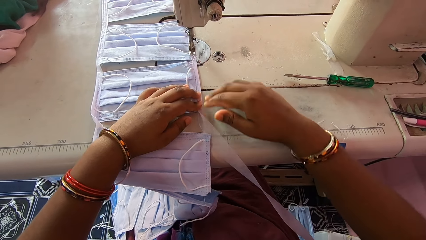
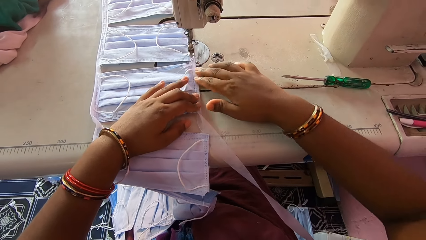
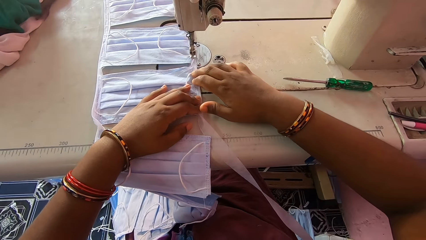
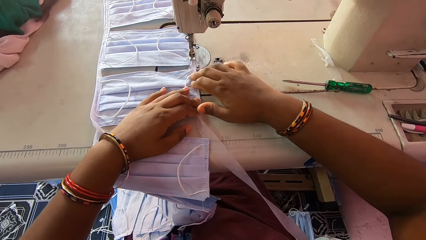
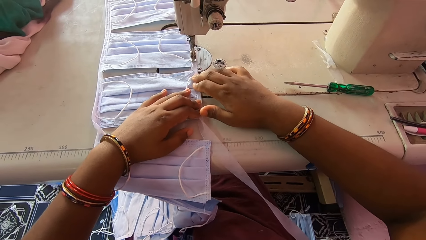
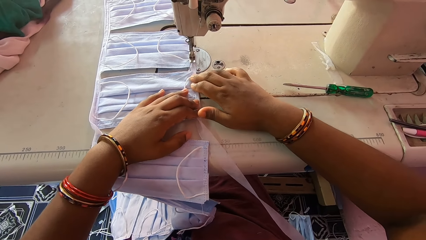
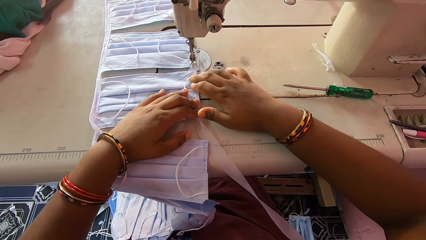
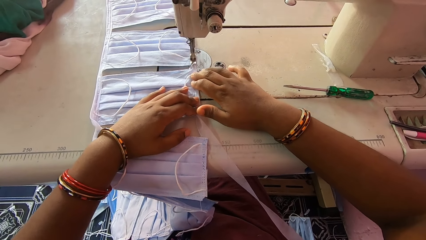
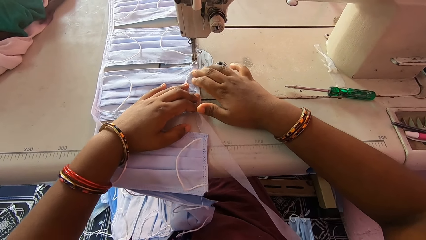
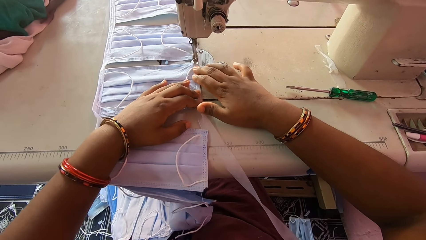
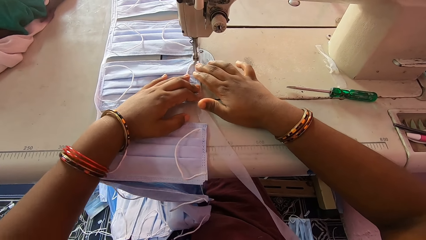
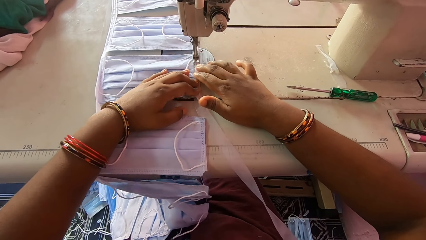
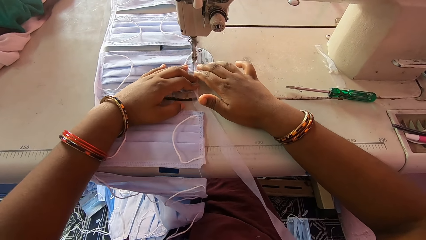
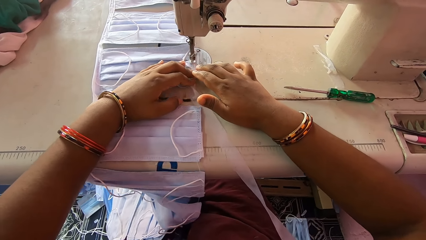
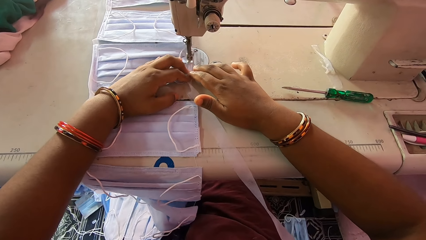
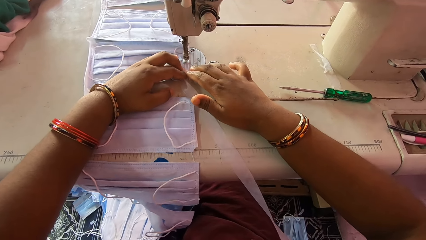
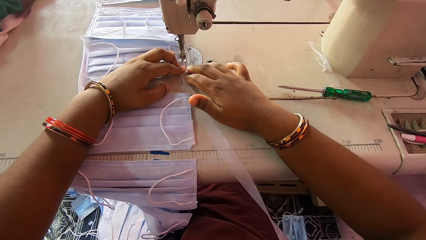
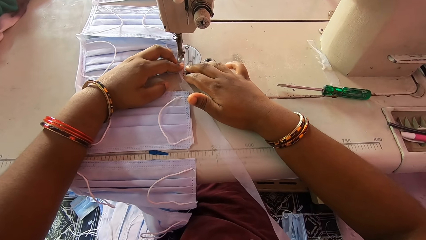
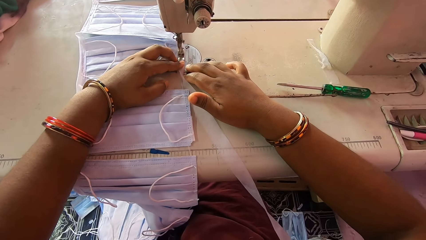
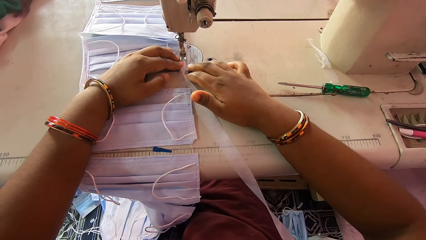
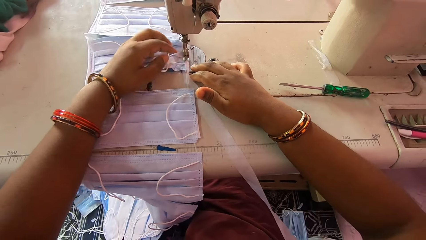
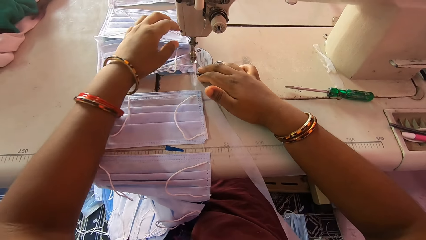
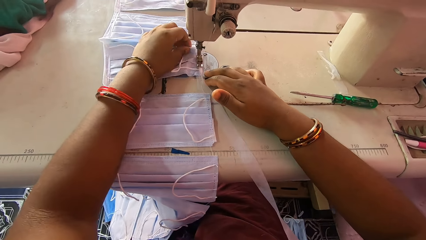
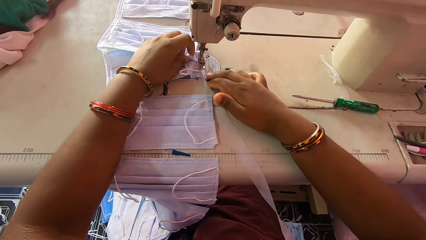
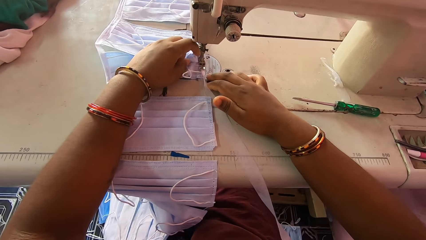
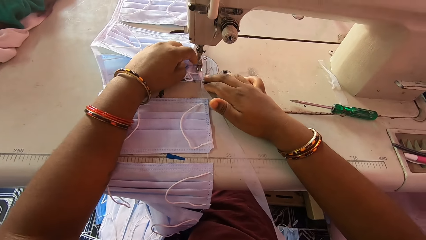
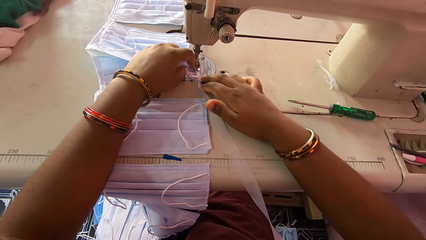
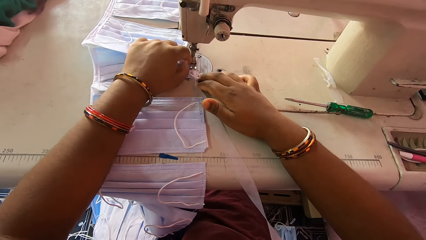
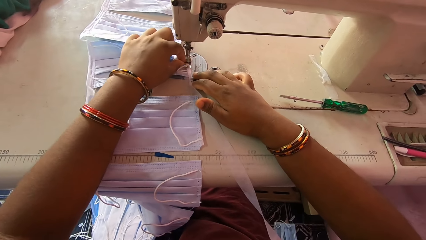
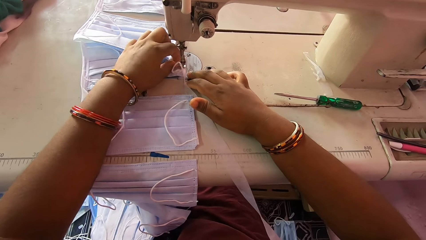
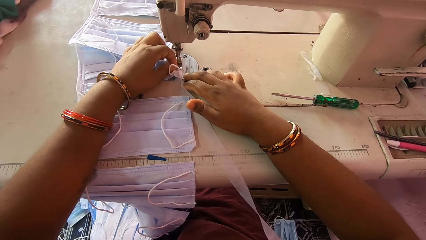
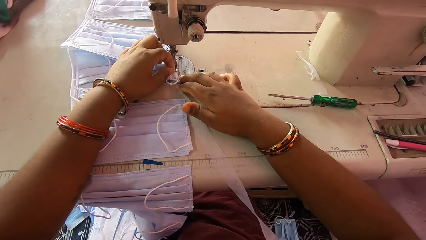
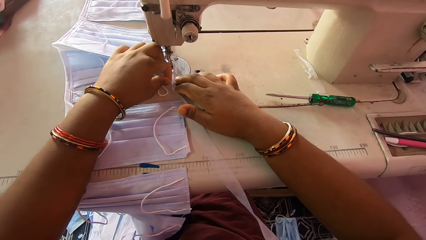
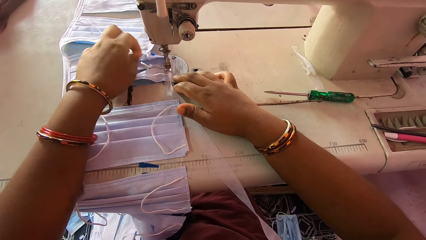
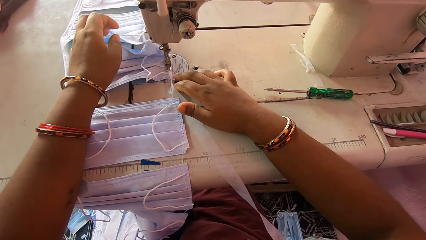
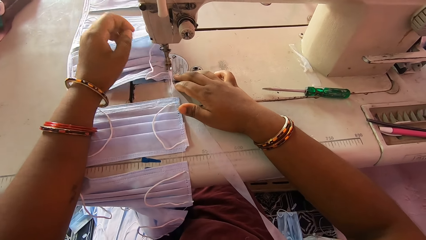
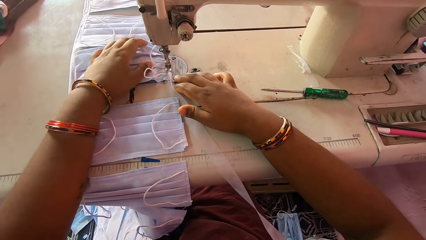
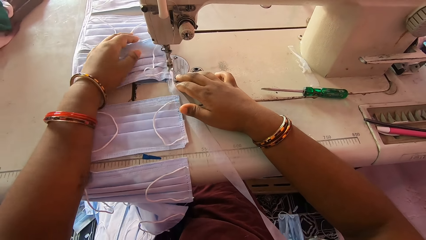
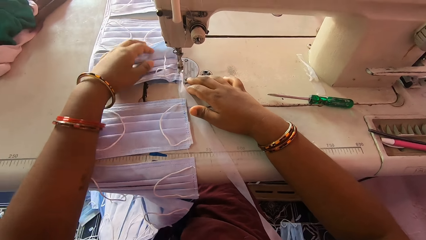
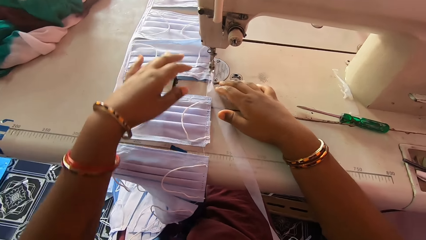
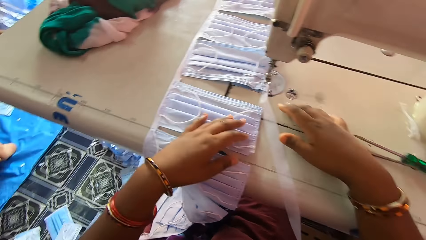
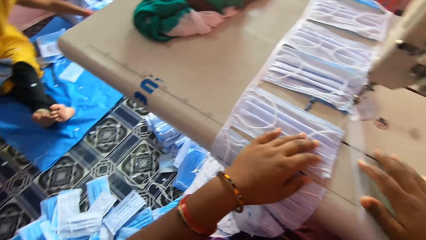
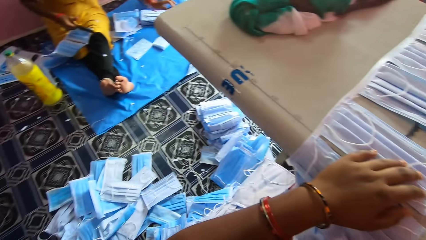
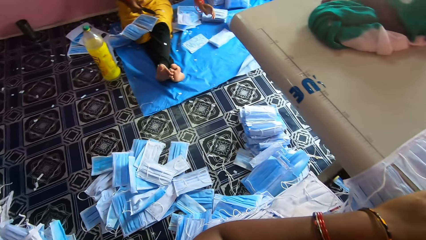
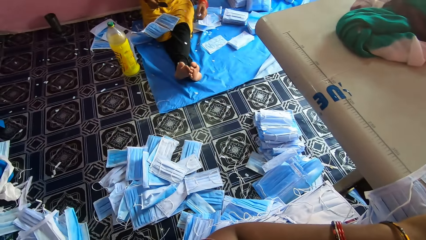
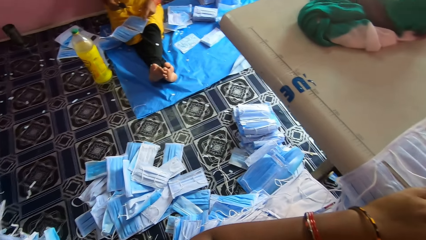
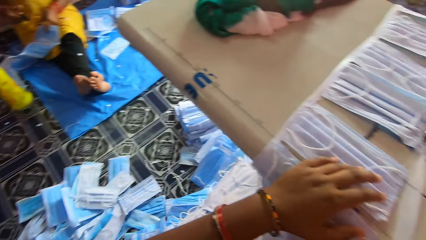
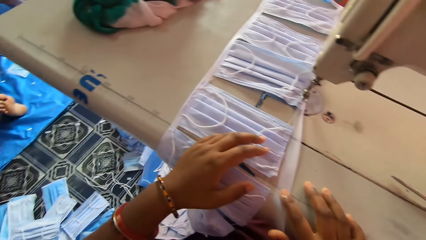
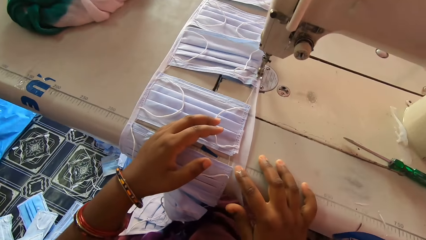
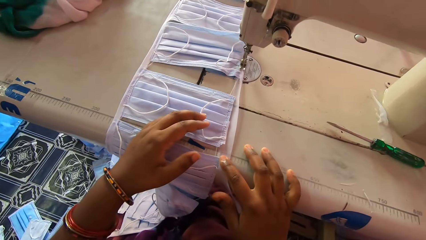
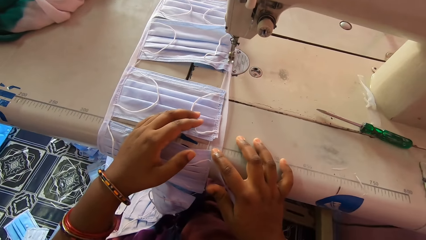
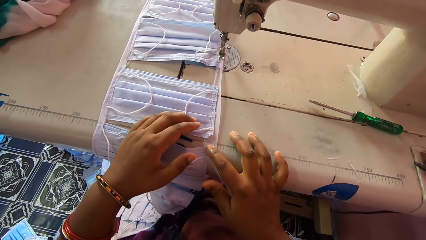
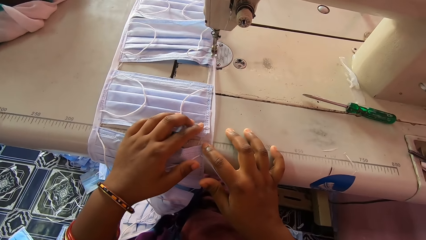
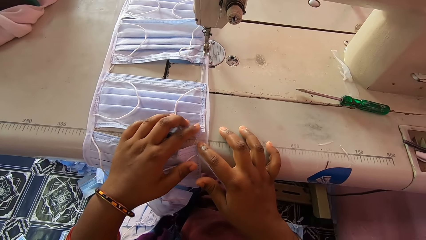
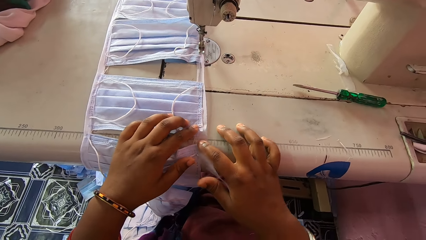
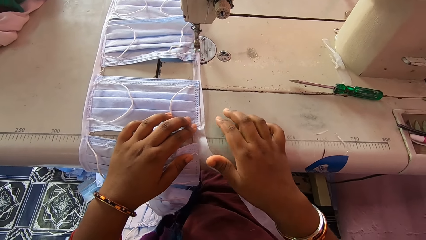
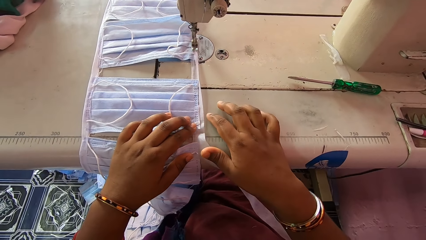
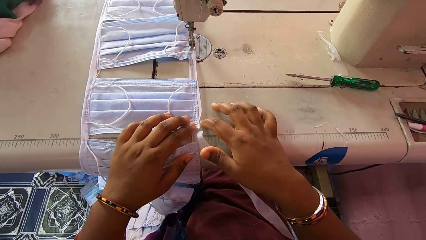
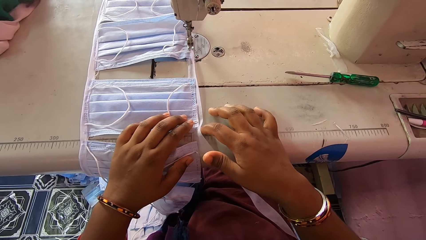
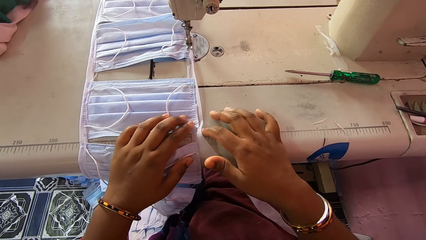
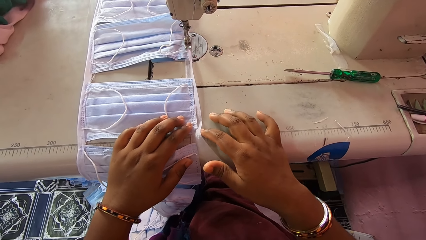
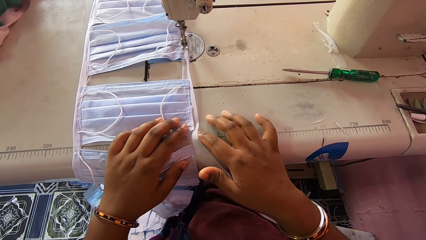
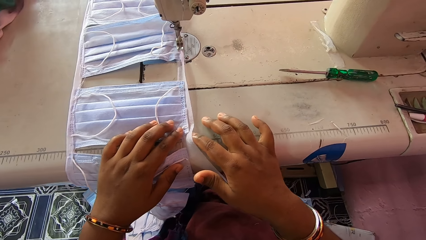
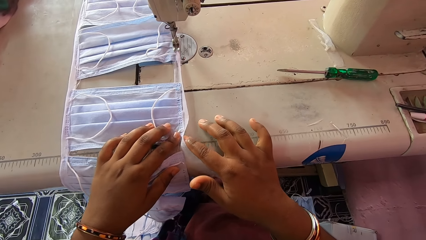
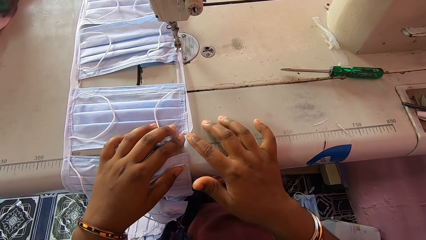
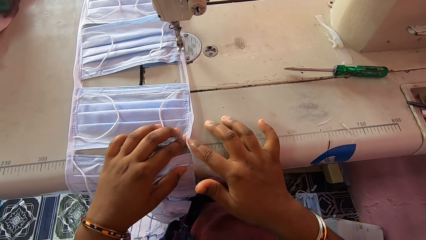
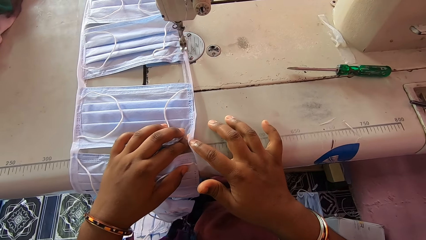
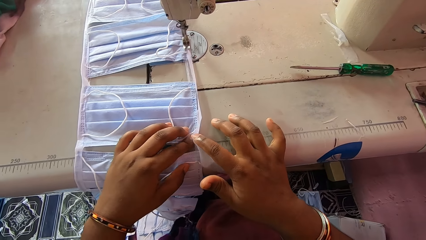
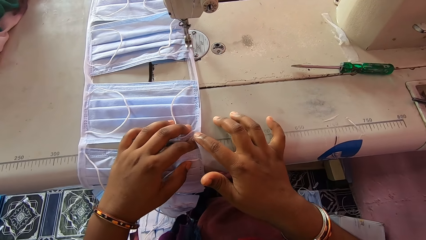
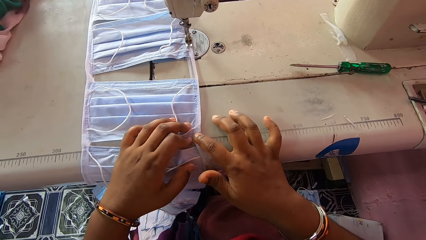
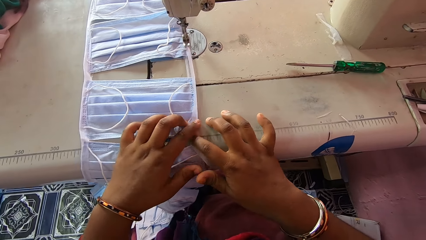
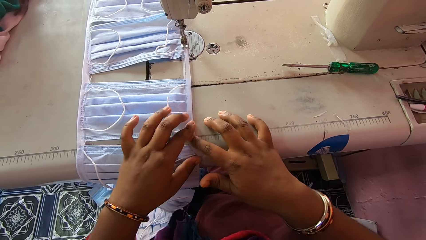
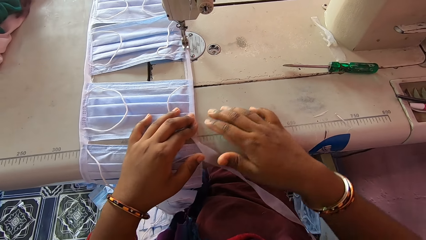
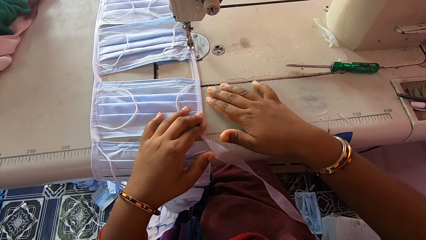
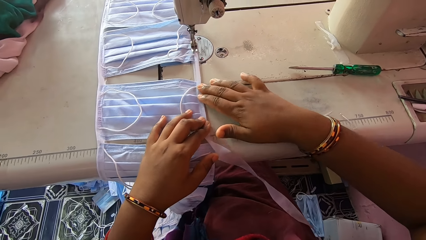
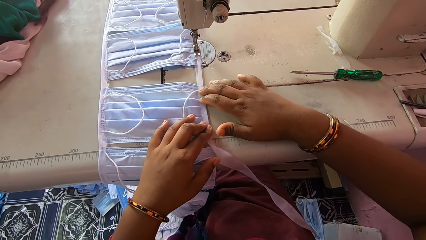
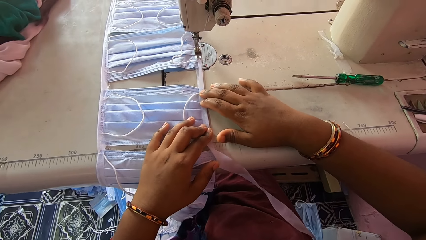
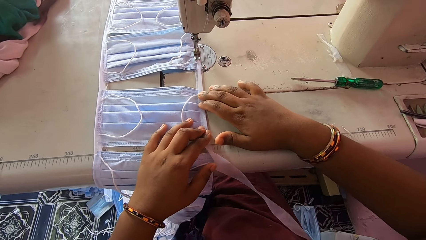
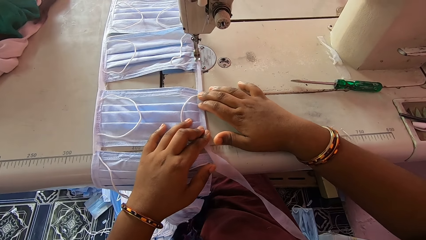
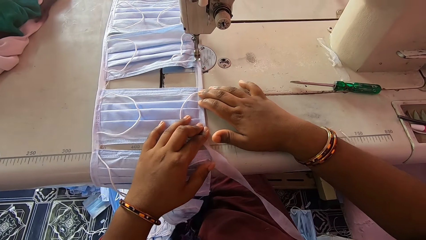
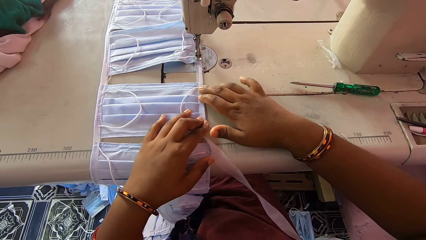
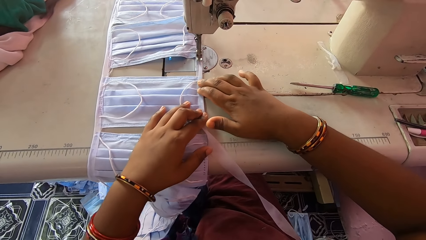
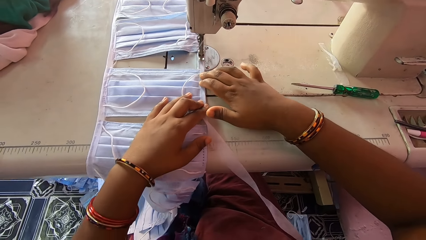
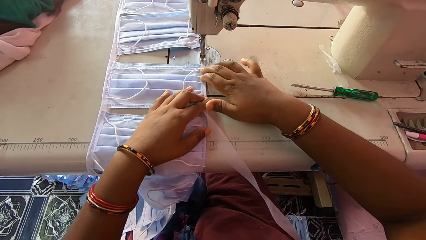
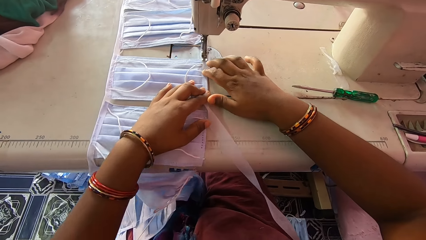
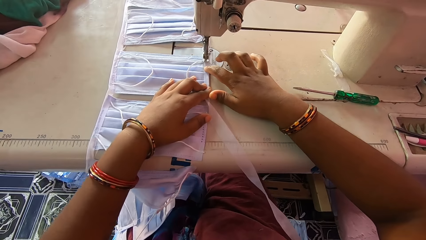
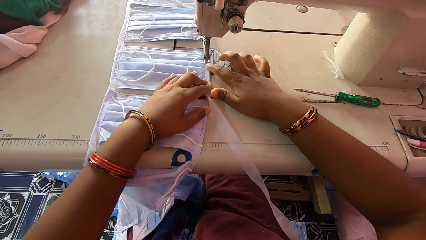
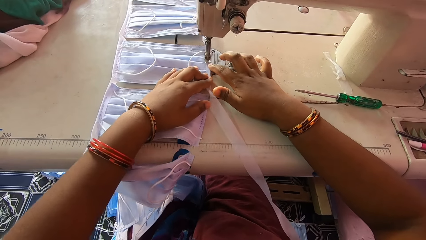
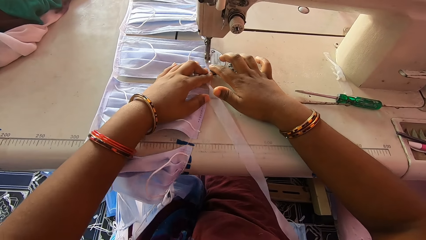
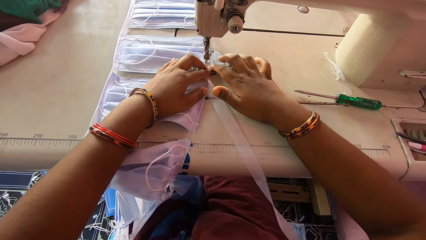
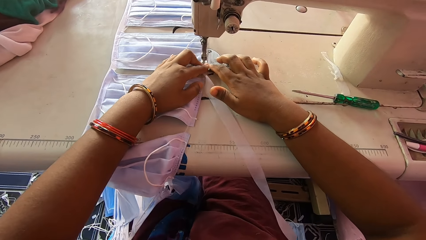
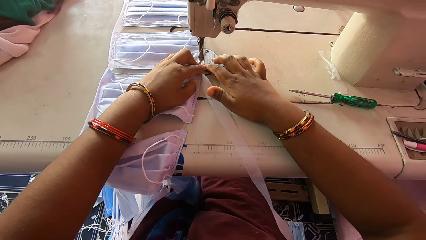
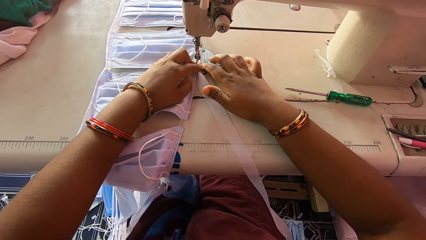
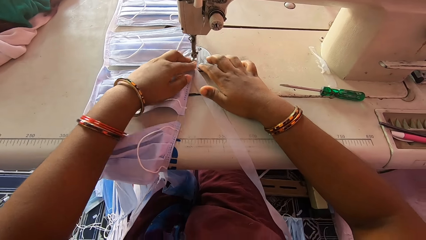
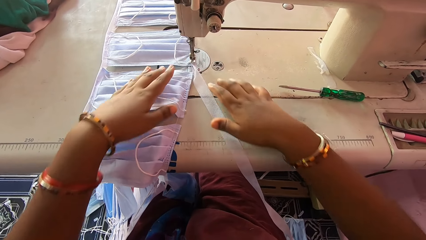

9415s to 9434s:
The camera wearer sews the nose mask with the sewing machine. She adjusts nose masks by the presser foot of the machine with her left hand. She folds the stay tape around the edge of a nose mask with her hands. She looks around and aligns the face masks. She sews the nose mask with the sewing machine.
